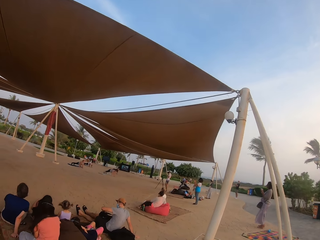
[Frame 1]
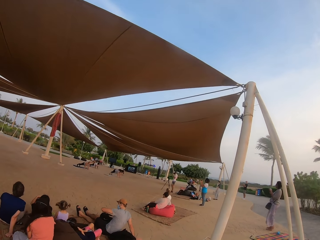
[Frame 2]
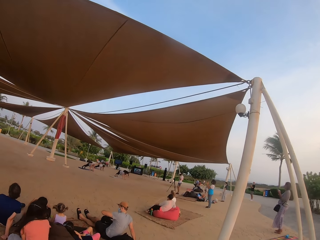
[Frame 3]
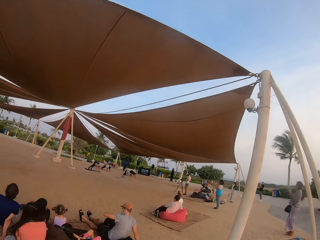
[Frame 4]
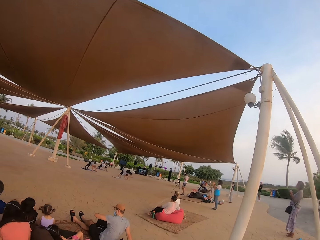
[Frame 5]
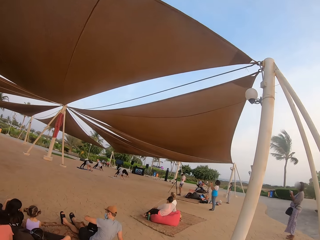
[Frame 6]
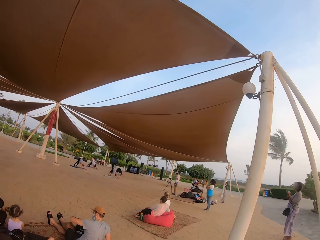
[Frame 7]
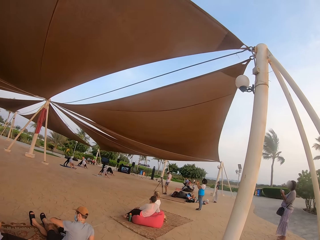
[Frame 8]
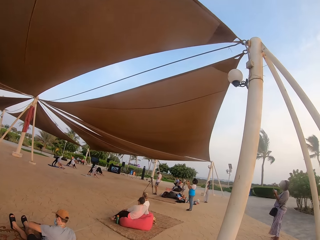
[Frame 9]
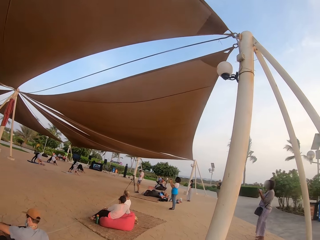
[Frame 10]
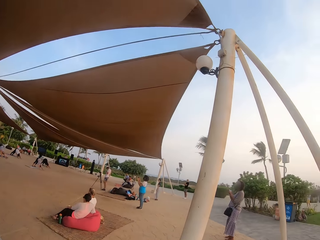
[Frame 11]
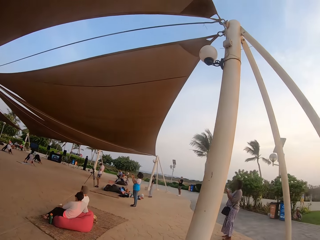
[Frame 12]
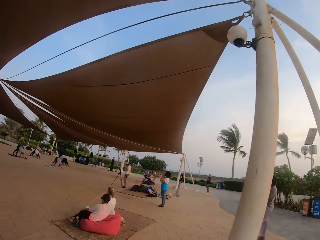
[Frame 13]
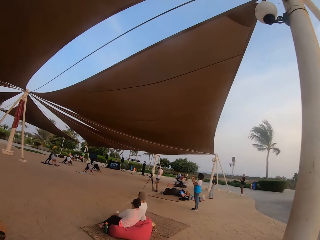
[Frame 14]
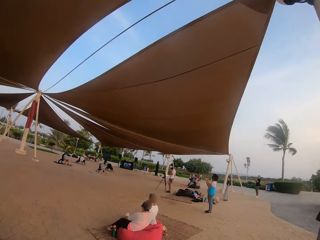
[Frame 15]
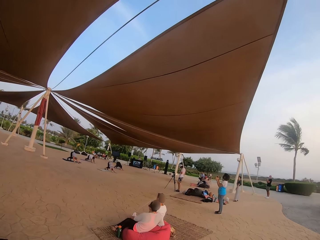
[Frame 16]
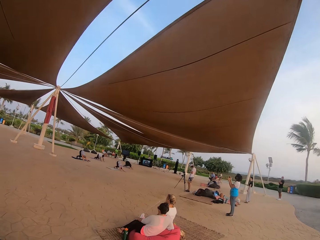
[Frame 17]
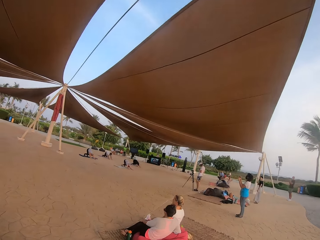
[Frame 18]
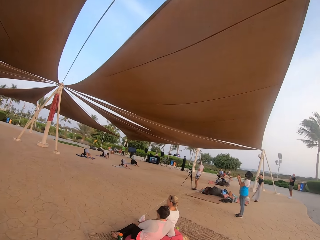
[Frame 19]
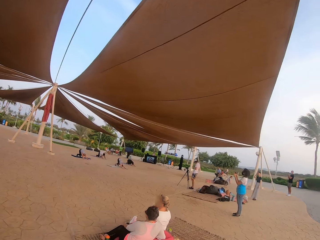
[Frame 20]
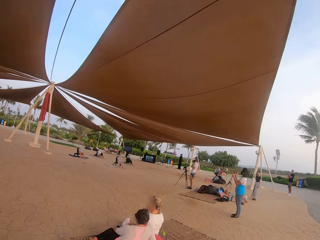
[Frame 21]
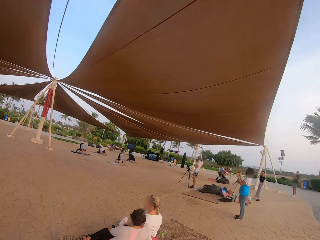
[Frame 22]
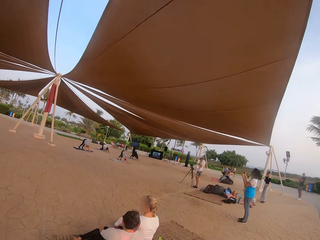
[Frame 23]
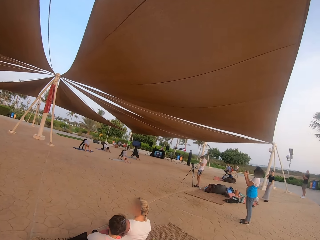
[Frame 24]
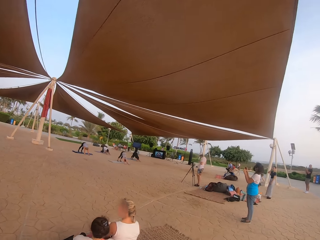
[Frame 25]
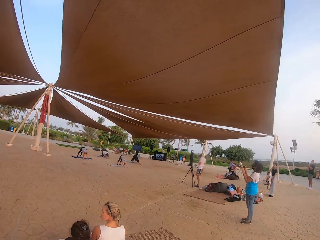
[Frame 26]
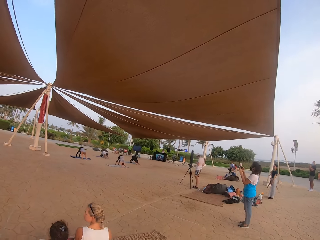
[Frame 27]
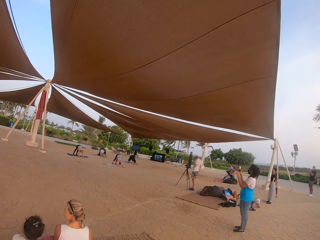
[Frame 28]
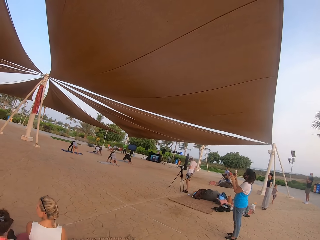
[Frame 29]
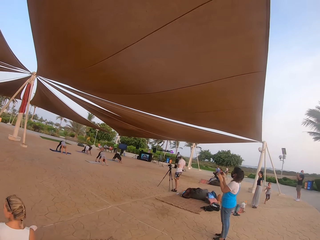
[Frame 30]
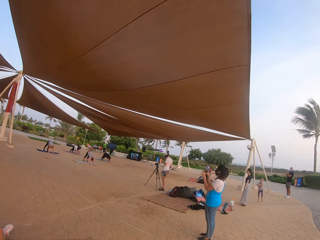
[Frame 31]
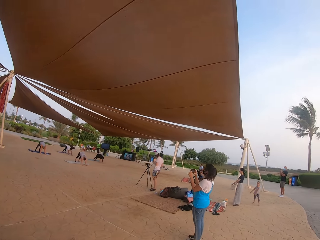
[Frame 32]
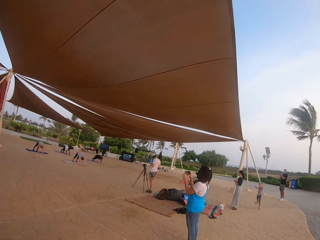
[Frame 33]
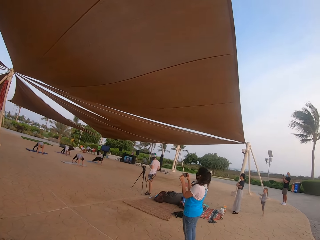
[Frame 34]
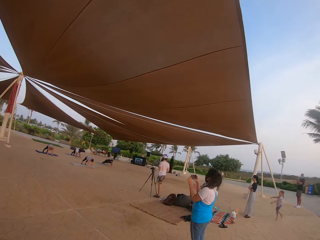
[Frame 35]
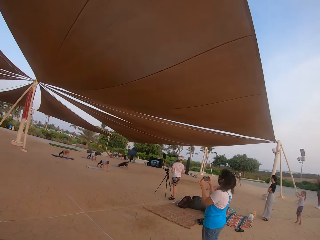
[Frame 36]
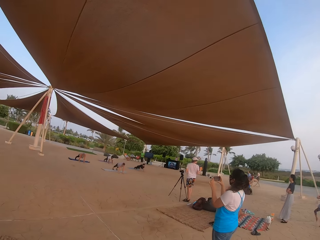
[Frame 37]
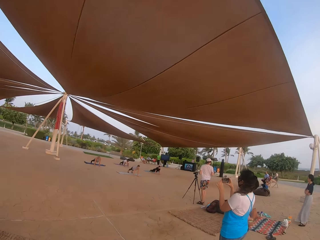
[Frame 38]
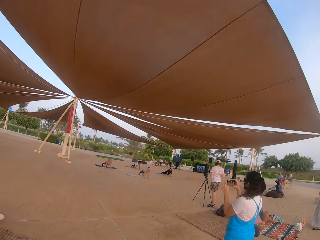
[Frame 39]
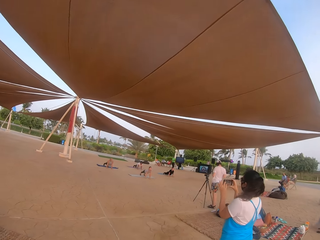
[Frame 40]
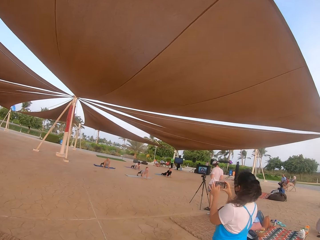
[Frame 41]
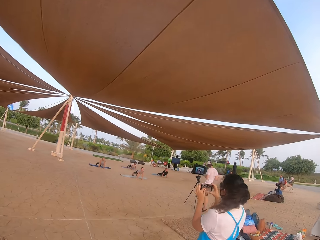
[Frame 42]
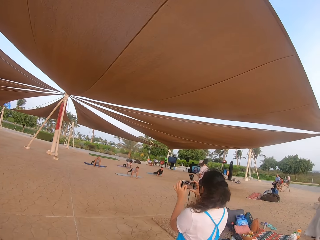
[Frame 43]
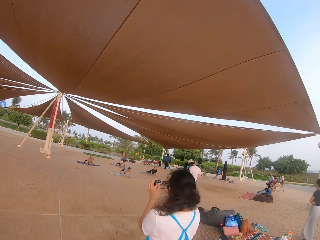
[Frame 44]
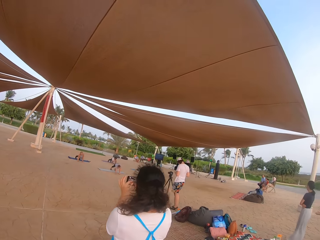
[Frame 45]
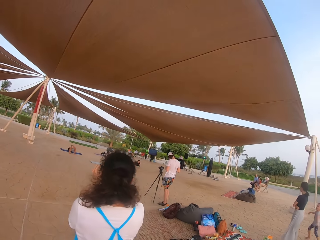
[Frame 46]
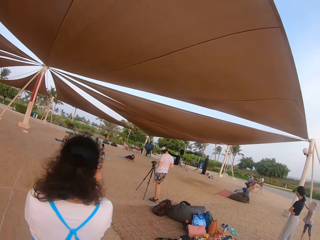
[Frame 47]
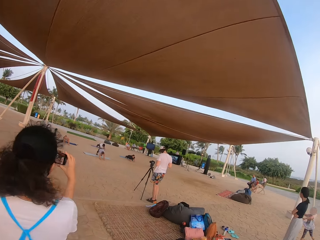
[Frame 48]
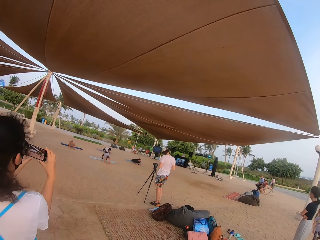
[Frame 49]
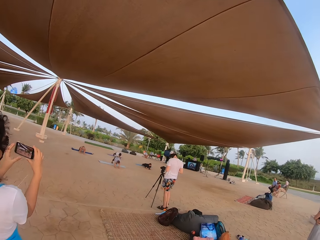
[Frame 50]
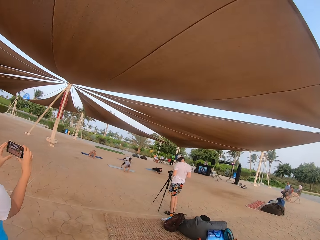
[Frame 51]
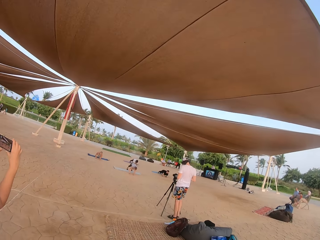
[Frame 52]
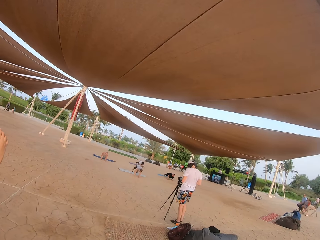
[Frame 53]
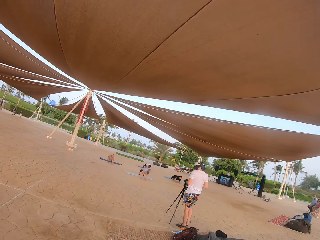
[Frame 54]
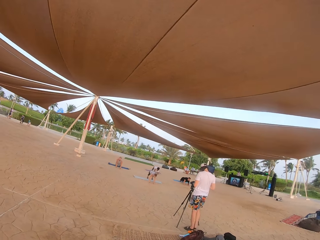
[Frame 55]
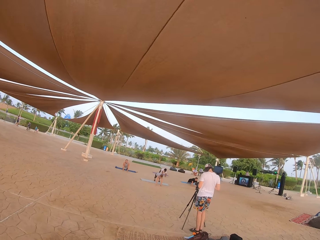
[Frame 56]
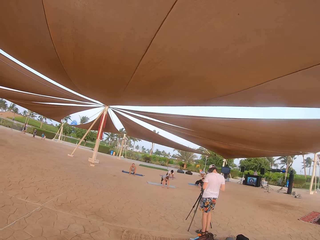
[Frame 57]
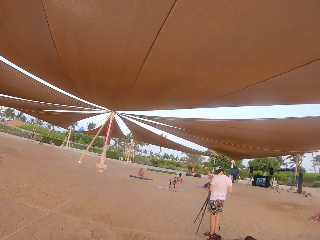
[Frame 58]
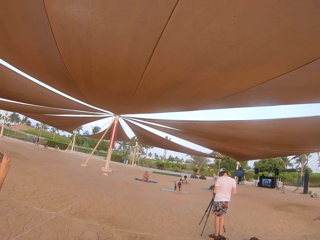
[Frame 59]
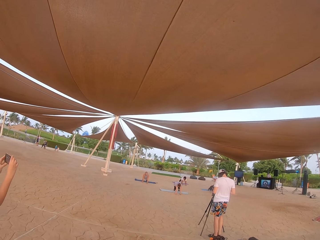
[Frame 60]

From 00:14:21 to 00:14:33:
A lady and another lady sit on the park's pavement. A third lady takes a video with the phone in the park.

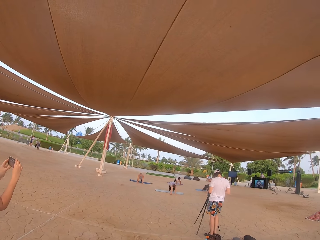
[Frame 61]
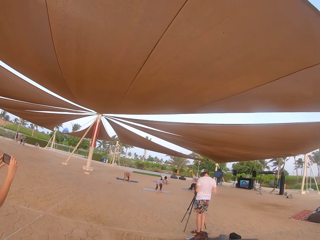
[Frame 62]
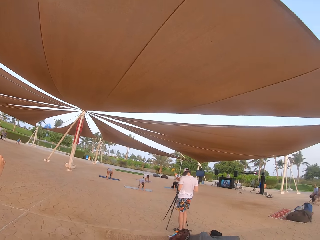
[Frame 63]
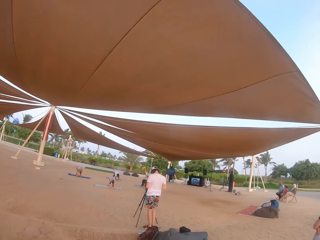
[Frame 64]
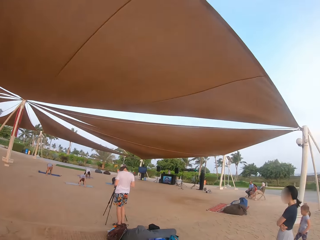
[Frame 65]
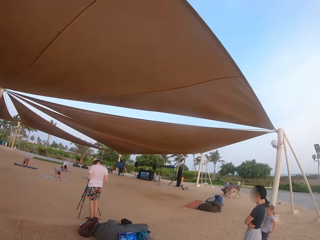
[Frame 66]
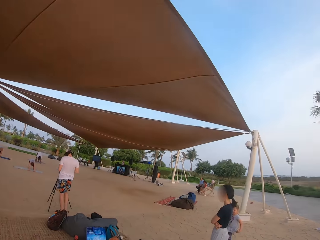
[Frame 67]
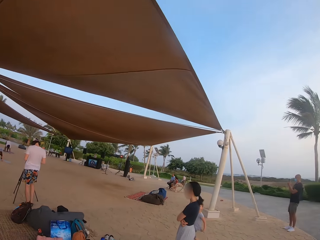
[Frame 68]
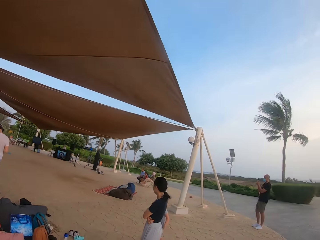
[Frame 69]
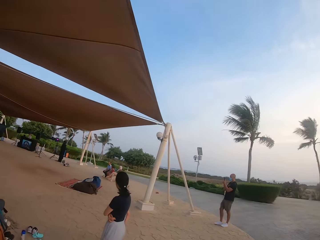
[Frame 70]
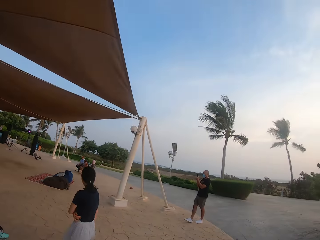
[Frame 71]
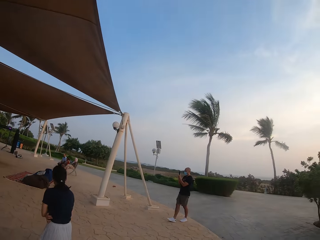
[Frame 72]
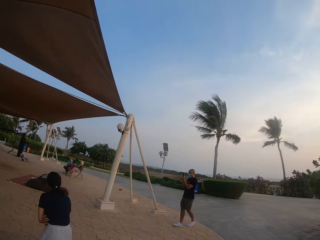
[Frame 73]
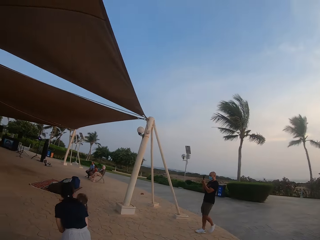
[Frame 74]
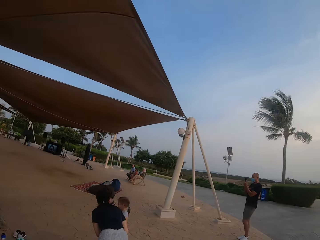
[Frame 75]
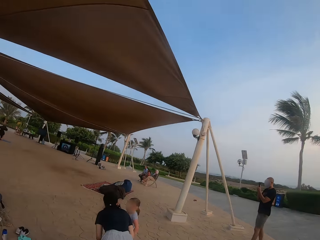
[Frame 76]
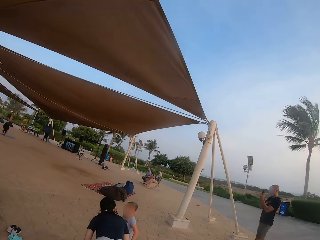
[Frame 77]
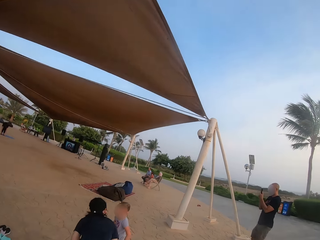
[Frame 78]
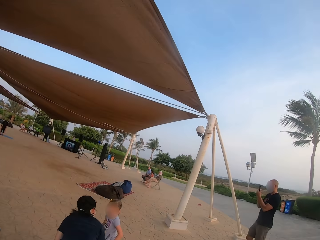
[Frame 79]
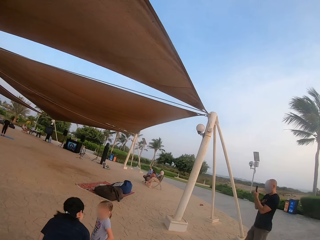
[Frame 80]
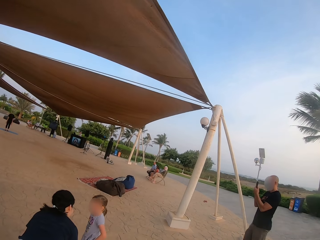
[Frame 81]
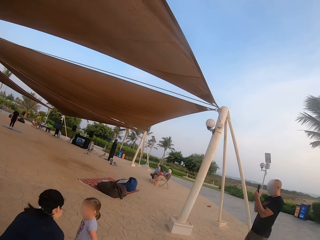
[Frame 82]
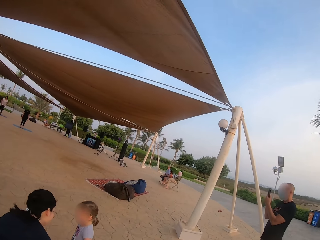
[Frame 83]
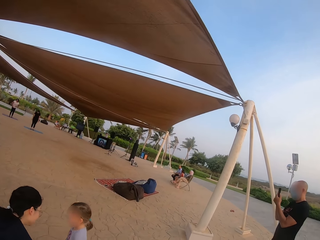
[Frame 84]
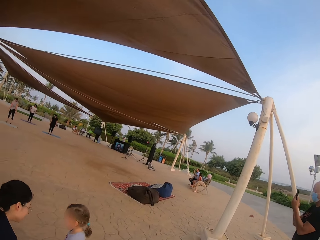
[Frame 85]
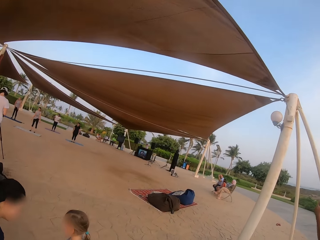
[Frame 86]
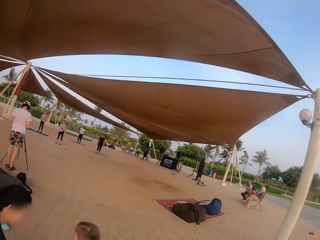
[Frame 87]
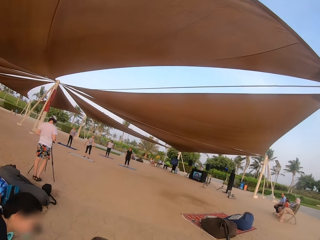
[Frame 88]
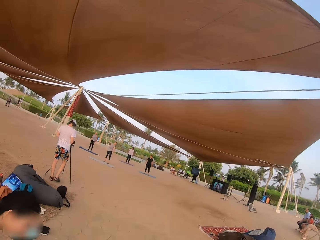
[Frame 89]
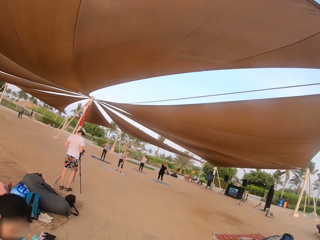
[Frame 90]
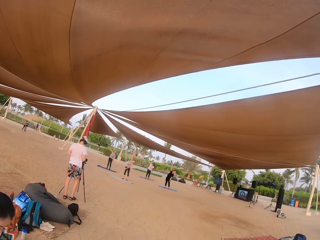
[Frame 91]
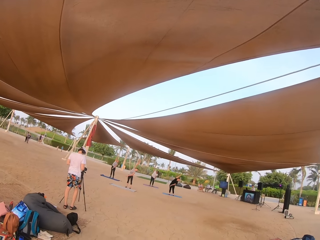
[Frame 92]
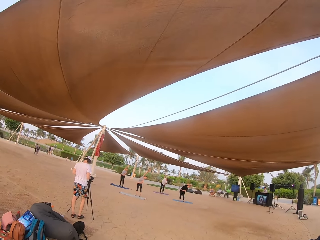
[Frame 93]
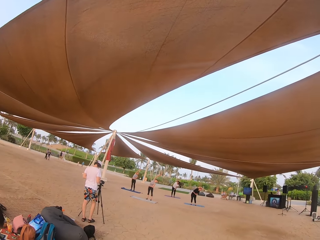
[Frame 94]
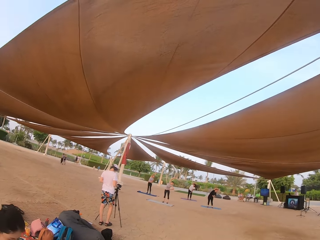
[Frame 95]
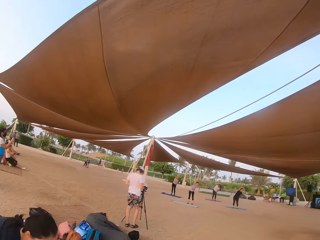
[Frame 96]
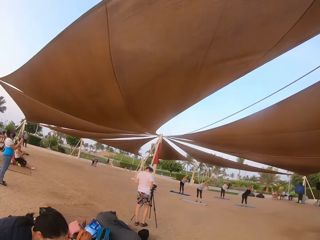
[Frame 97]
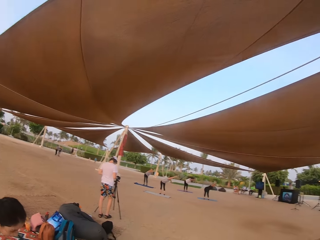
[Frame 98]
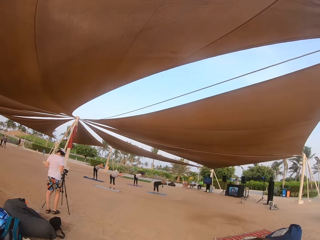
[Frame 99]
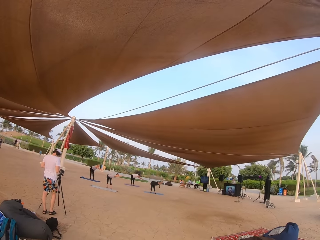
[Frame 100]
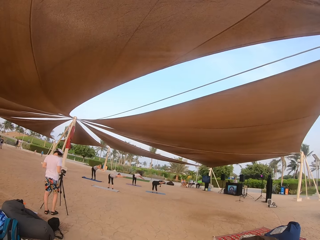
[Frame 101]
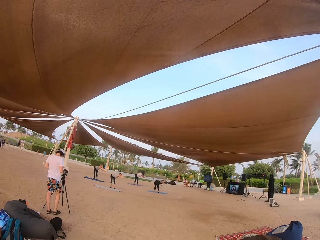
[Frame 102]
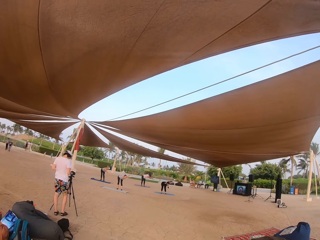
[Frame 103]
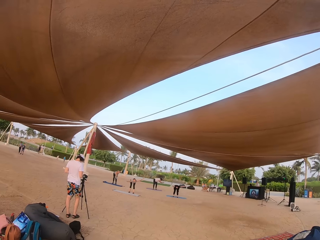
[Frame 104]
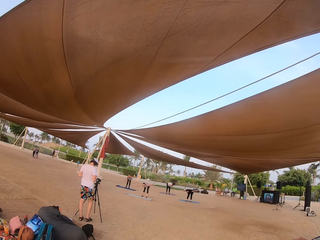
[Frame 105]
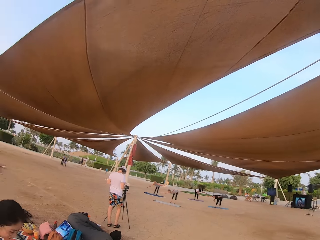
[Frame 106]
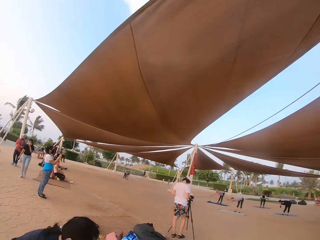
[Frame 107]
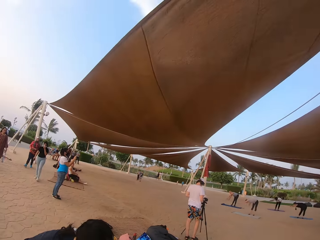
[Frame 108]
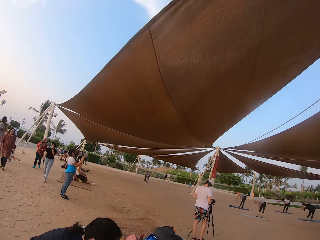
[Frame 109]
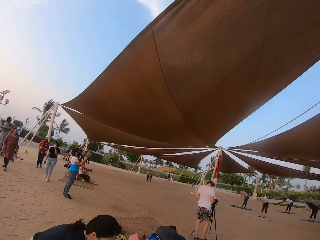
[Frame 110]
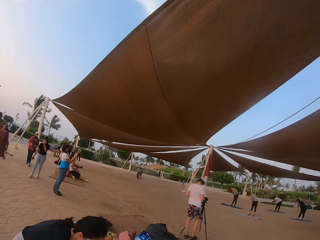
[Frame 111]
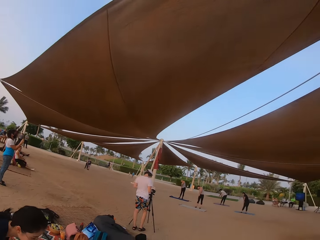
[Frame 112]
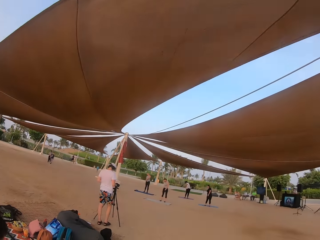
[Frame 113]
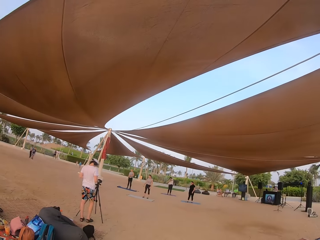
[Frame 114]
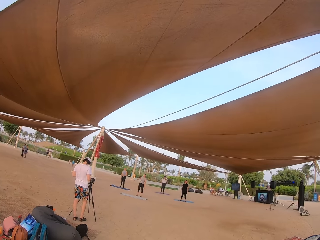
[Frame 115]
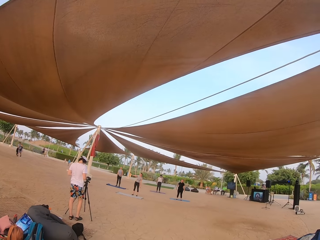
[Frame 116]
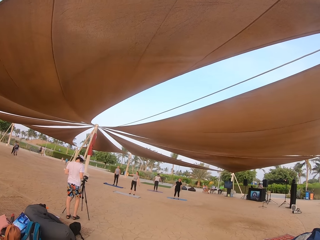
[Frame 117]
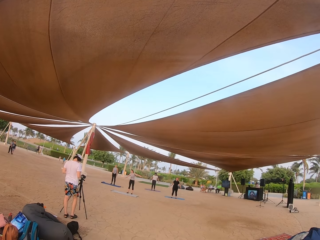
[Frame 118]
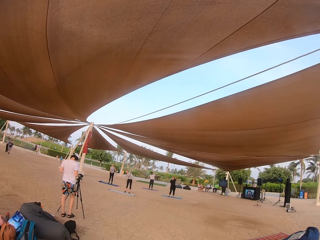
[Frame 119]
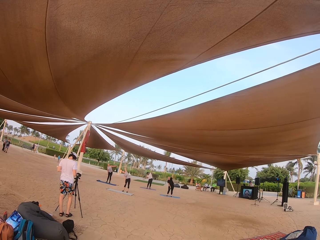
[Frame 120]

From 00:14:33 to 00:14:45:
A lady stands in the park. A man takes a video with the phone in the park.
